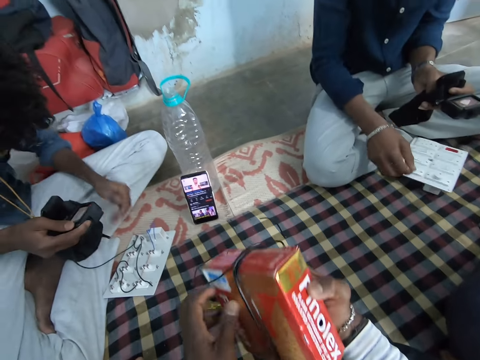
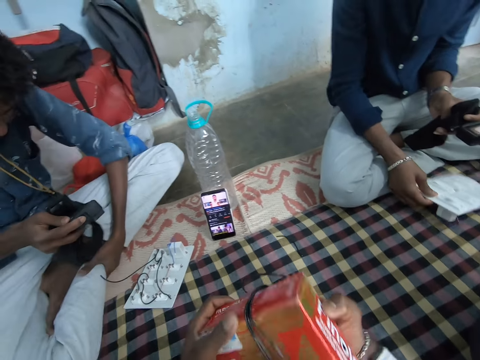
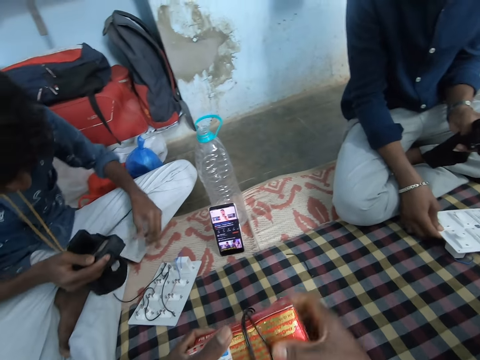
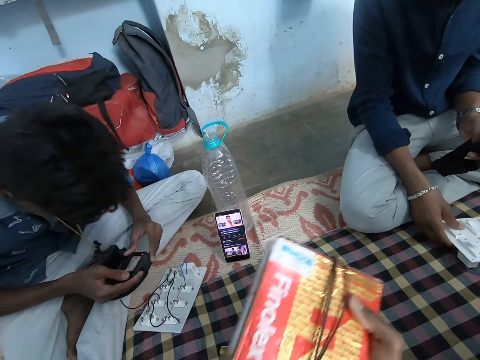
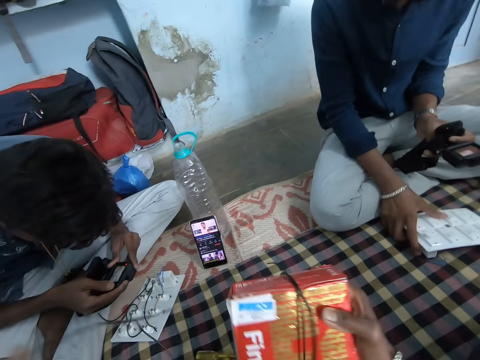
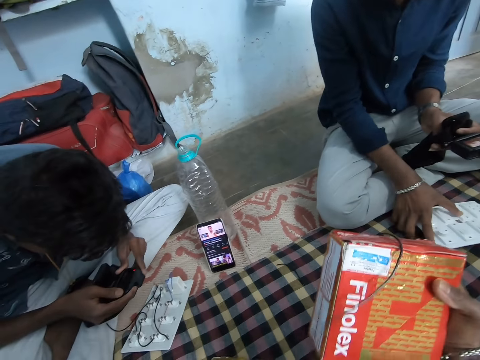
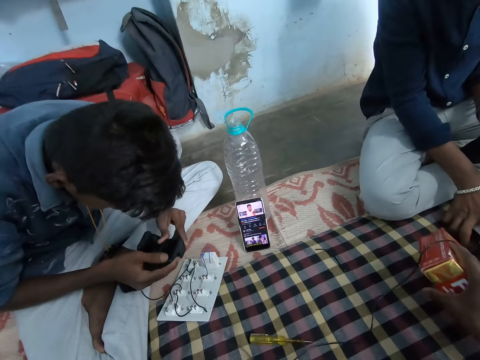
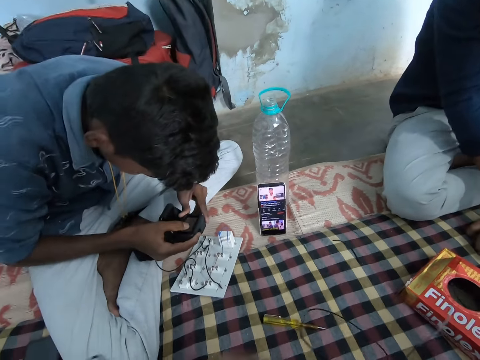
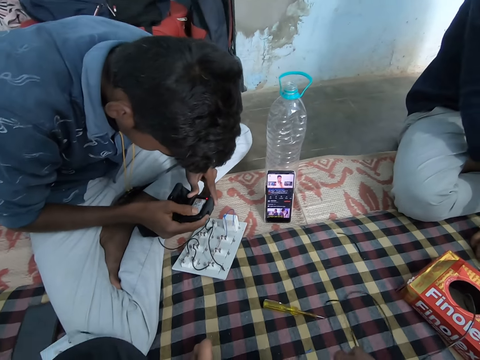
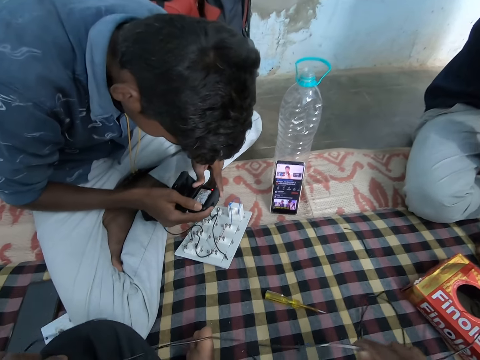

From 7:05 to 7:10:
A man holds the camera with both hands. The camera wearer removes a wire from the packet with both hands. He unwinds the wire from the packet of wire. He drops the packet on the bed with his right hand. The man stares at a motherboard. The camera wearer holds the wire with both hands.

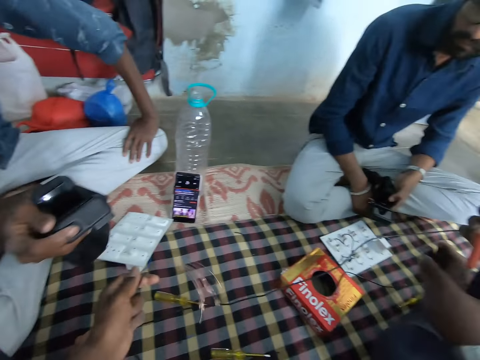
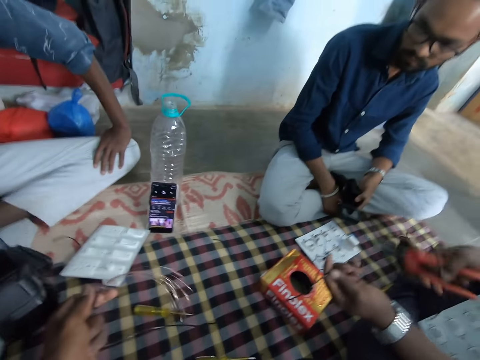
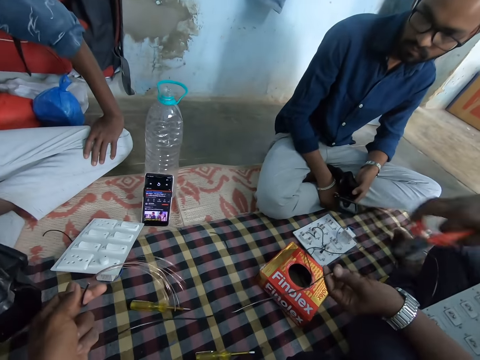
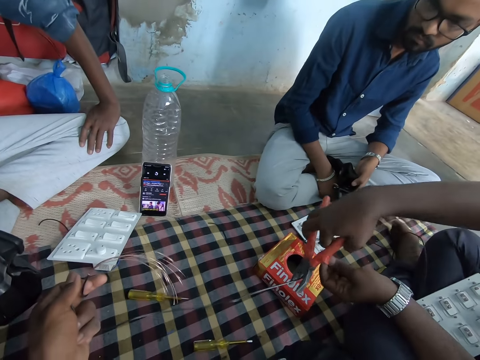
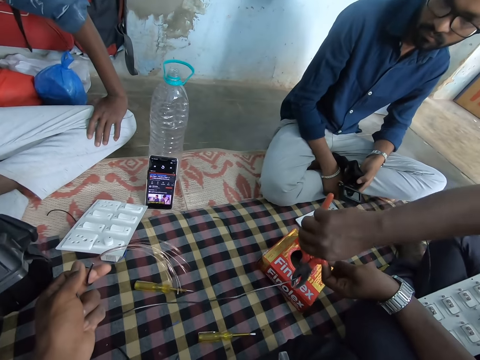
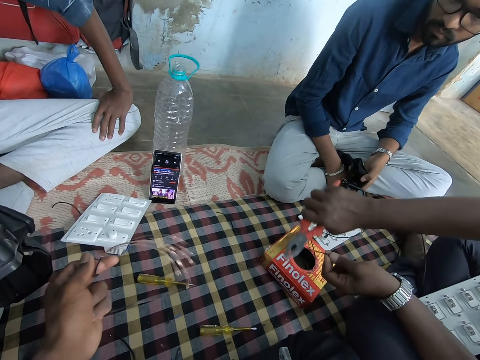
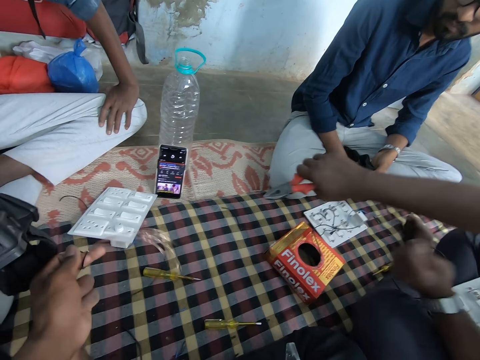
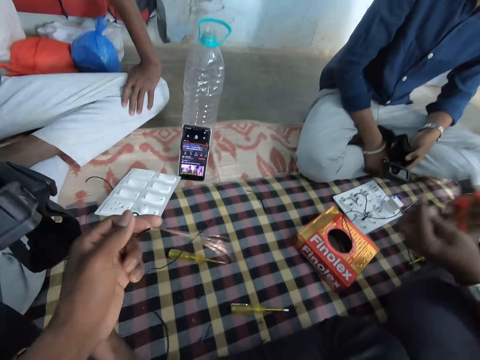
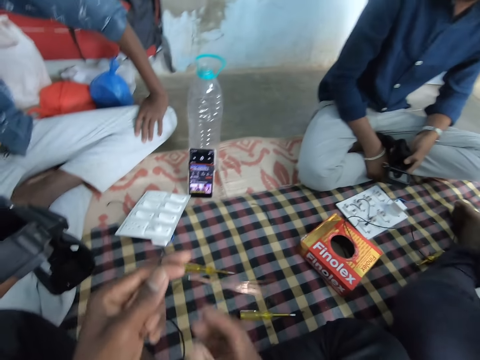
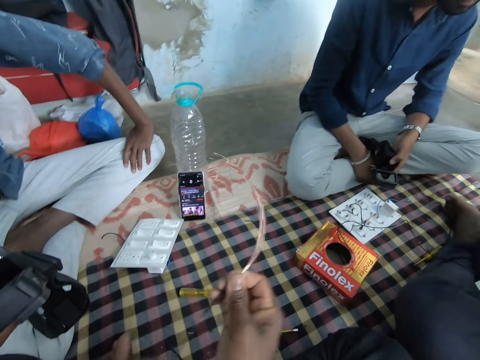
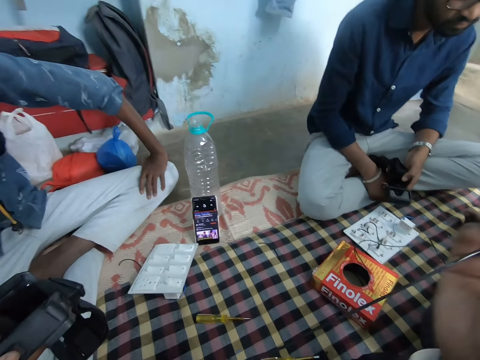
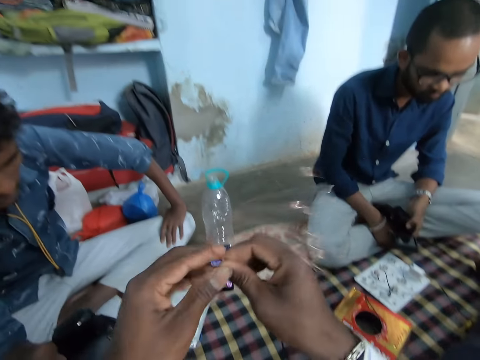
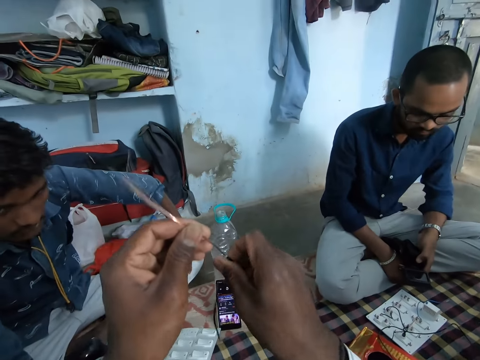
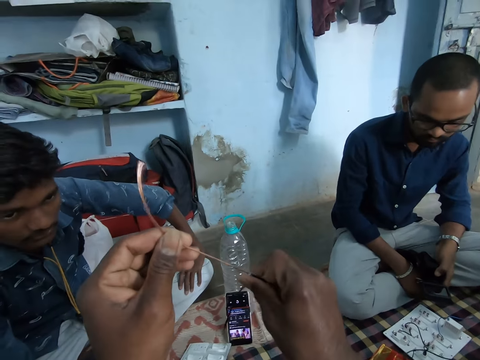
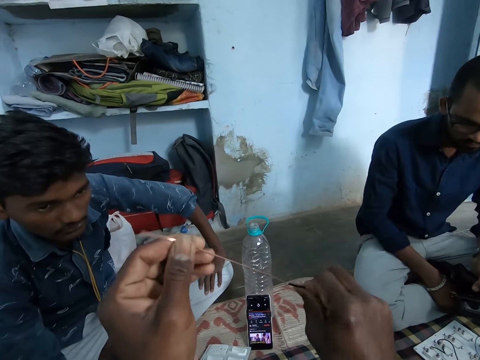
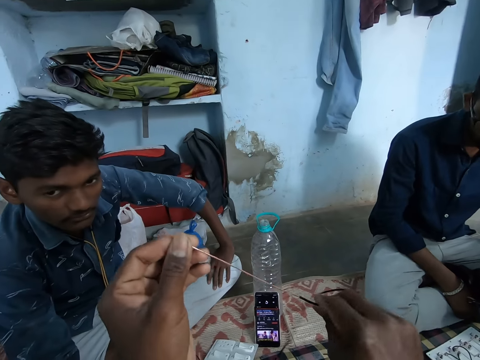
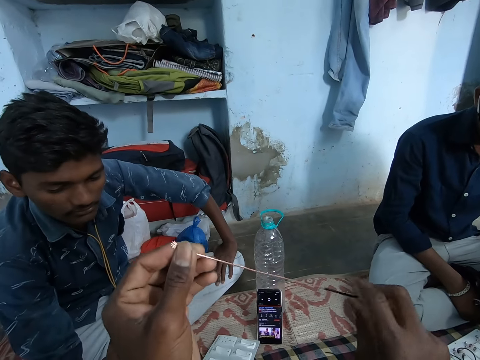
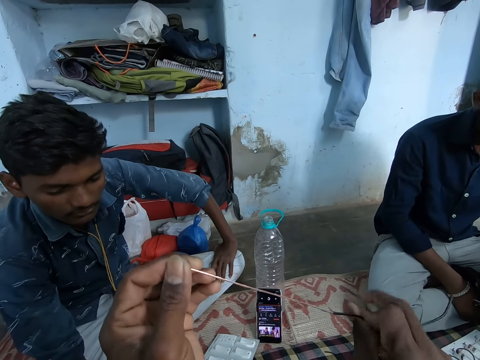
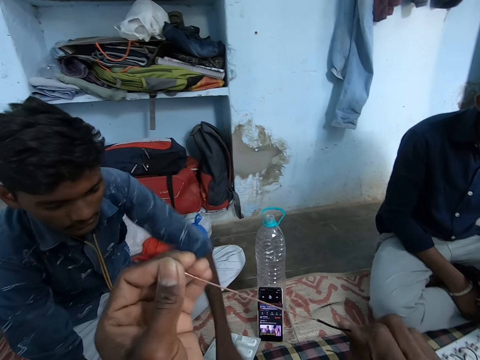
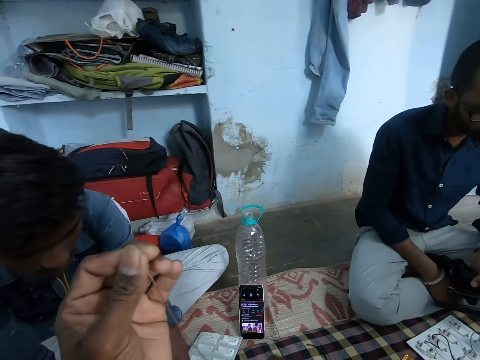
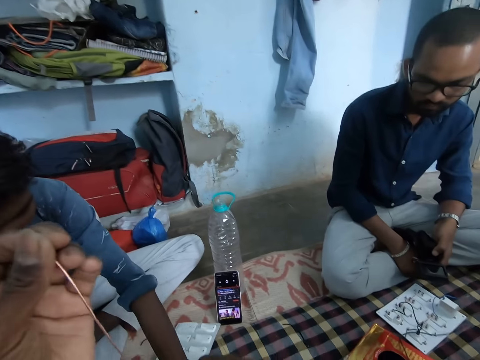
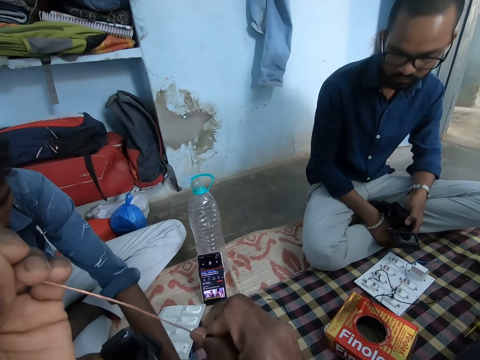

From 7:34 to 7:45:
A man cuts the wire in his left hand with a plier in his right hand. The camera wearer holds the wire with both hands. He stretches up the wire. He pulls out a wire conductor with his hands.

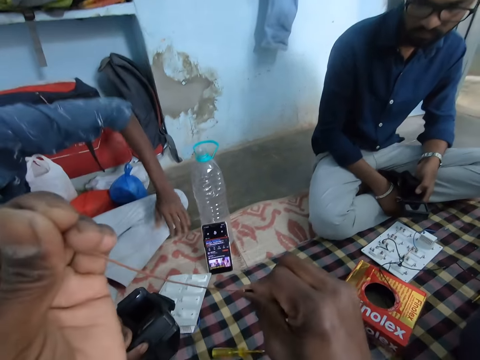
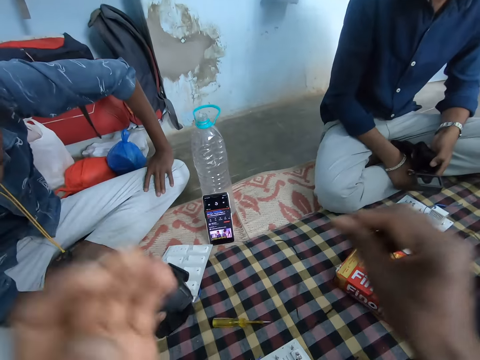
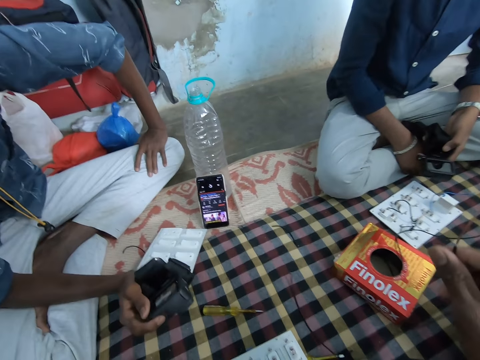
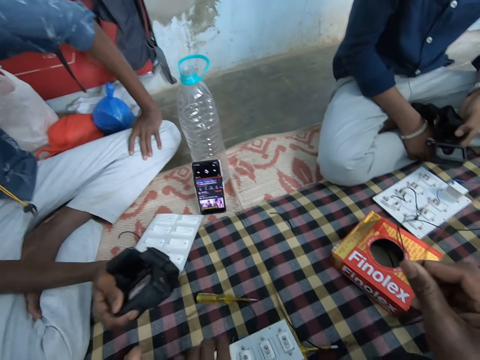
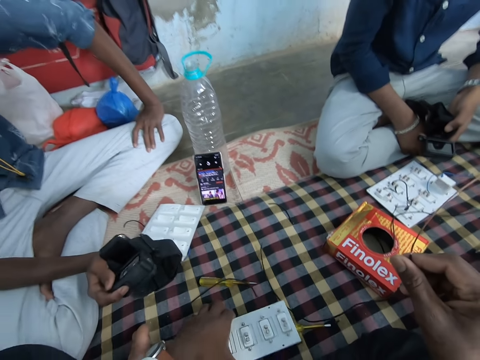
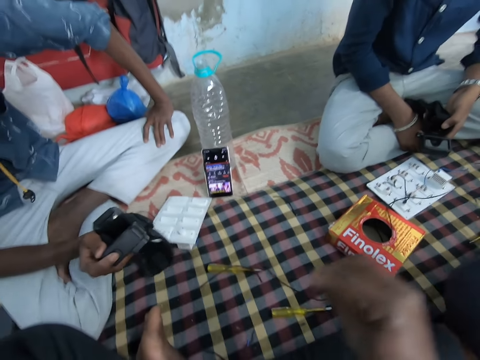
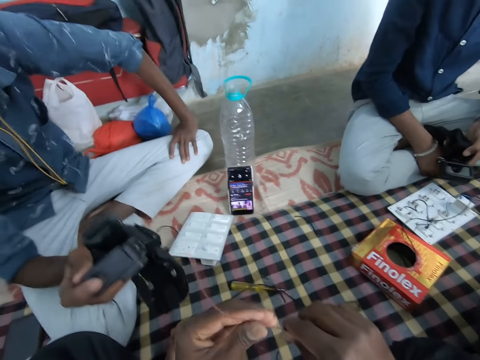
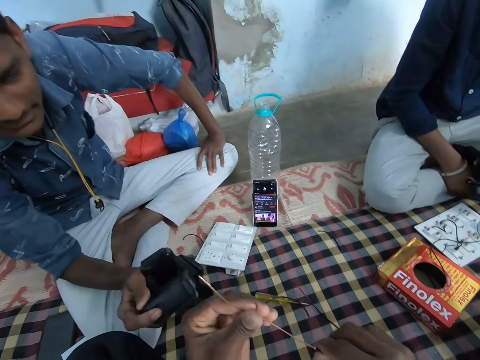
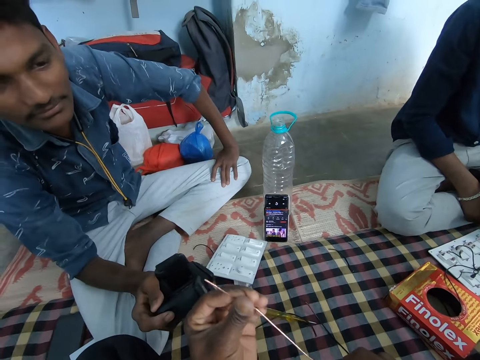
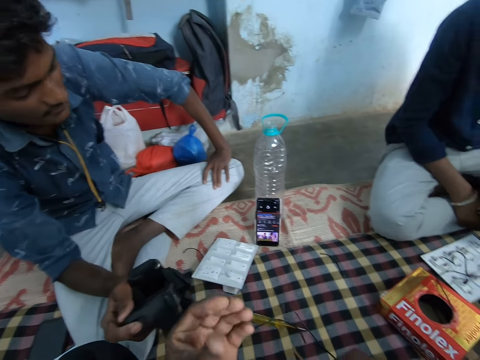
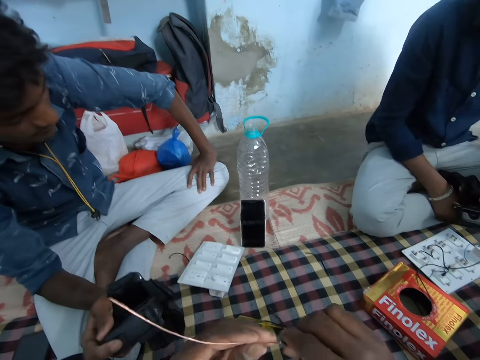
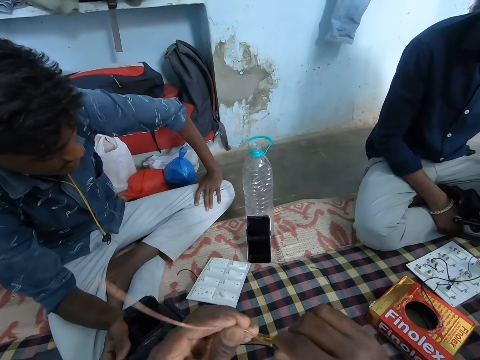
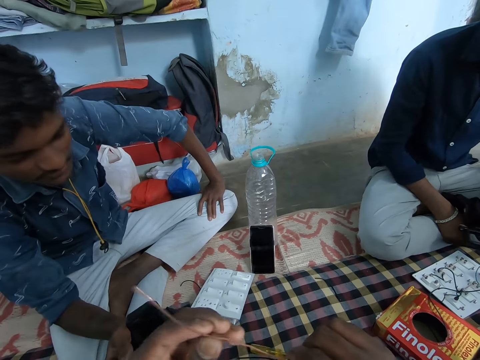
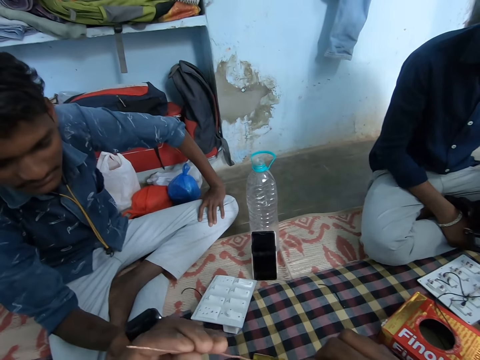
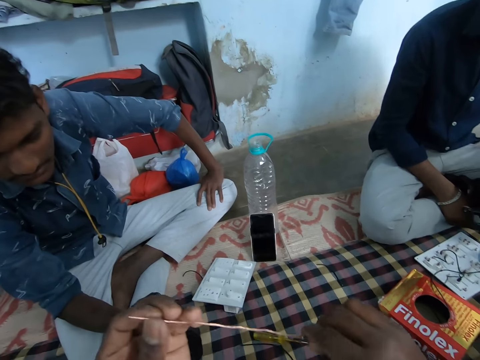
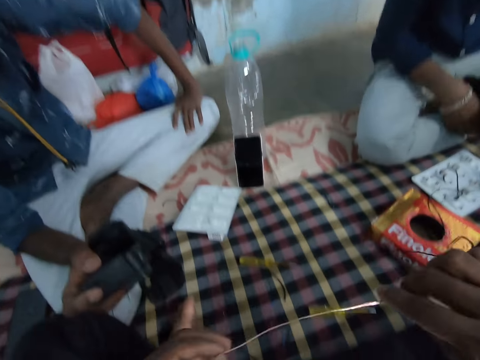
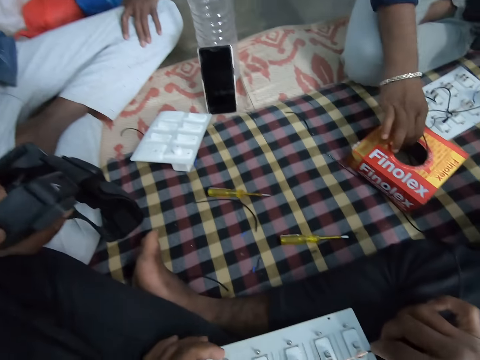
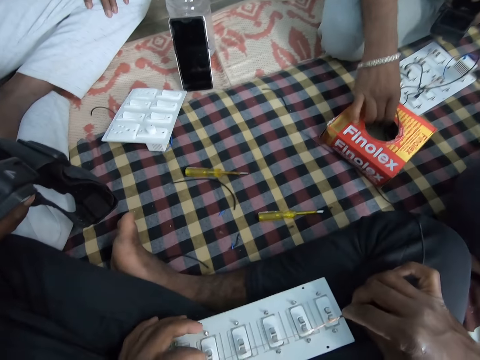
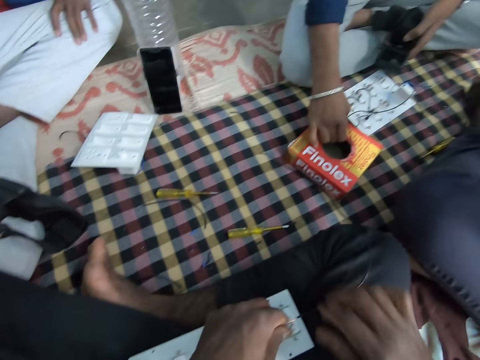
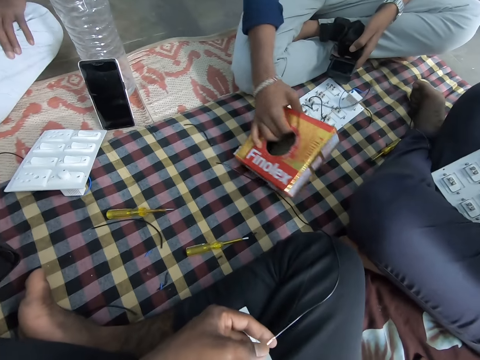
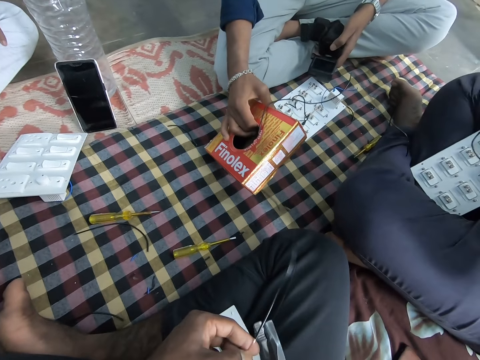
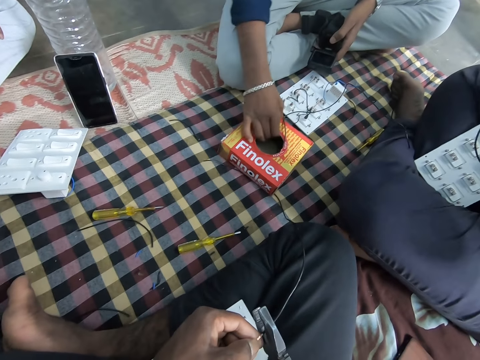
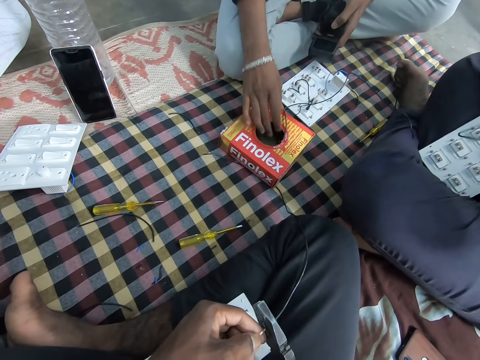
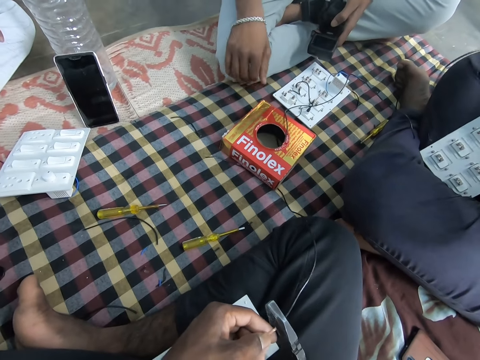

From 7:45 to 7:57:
The camera wearer holds the wire with his right hand. He moves the electric circuit board on the bed with his left hand. He picks a motherboard from the floor. He puts the motherboard on his lap. He holds the wire with both hands. He straightens the wire. A person looks at another person. The camera wearer places the wire on the circuit board with both hands. He stretches the wire on the motherboard. A man picks the packet from the bed with his right hand. The camera wearer picks the plier from the bed with his right hand. The man drops the packet on the bed with his right hand. The camera wearer cuts the wire in his left hand with the plier in his right hand.
